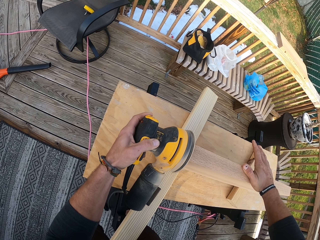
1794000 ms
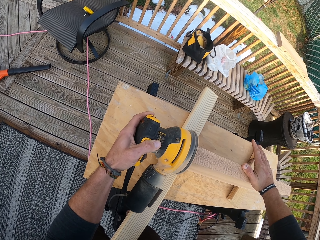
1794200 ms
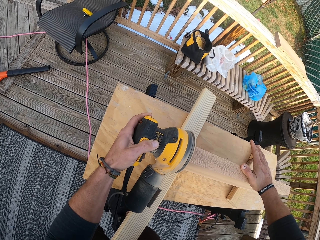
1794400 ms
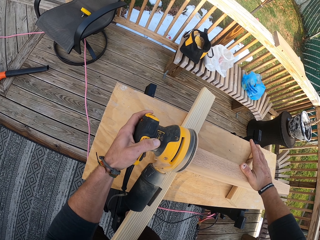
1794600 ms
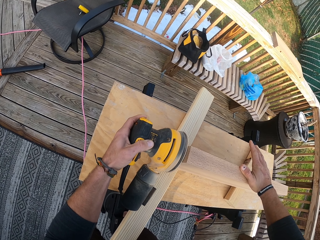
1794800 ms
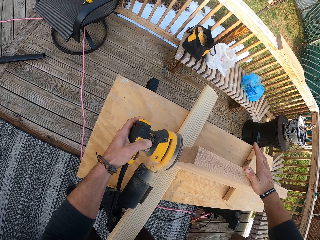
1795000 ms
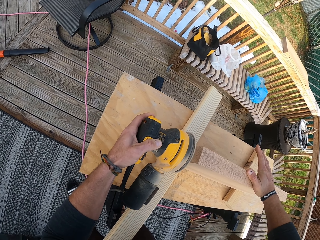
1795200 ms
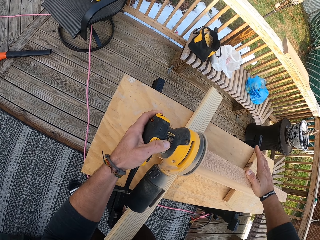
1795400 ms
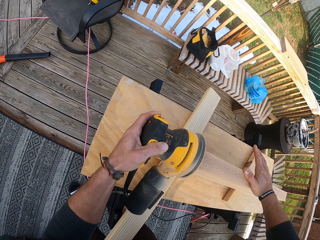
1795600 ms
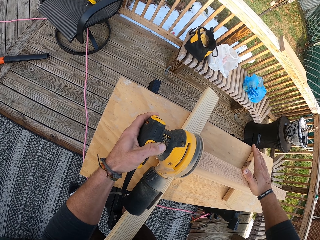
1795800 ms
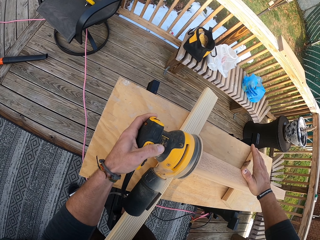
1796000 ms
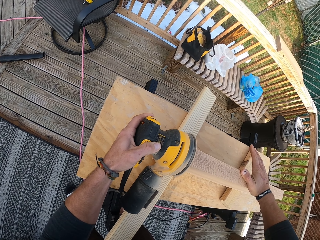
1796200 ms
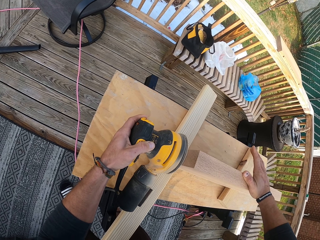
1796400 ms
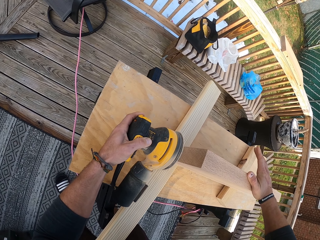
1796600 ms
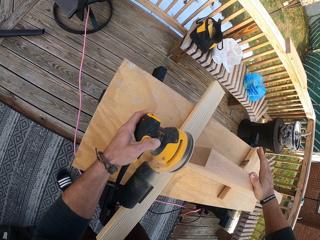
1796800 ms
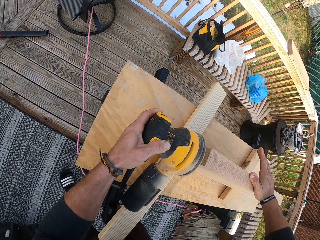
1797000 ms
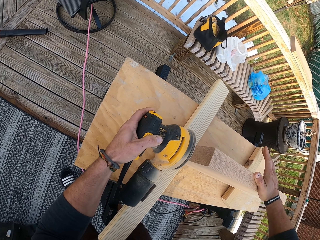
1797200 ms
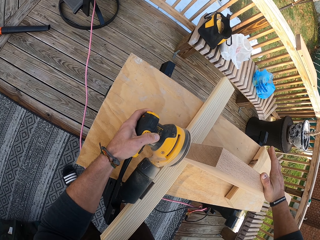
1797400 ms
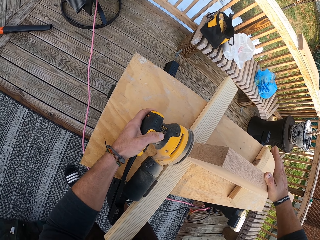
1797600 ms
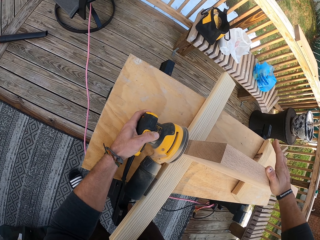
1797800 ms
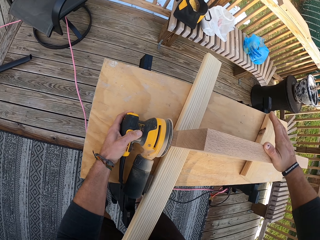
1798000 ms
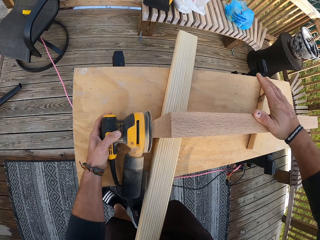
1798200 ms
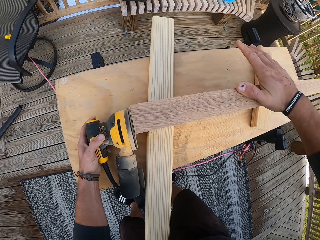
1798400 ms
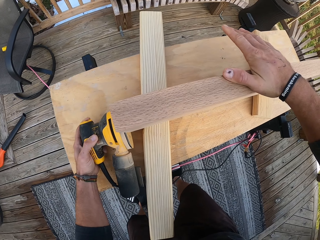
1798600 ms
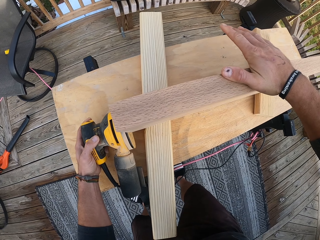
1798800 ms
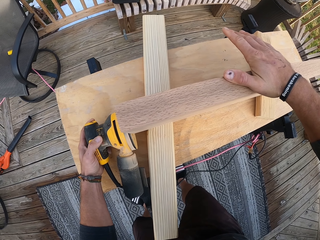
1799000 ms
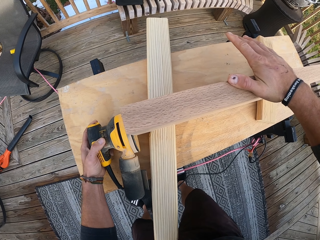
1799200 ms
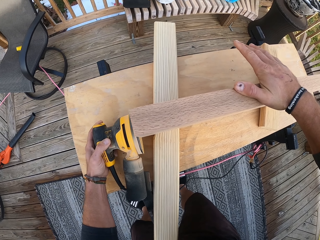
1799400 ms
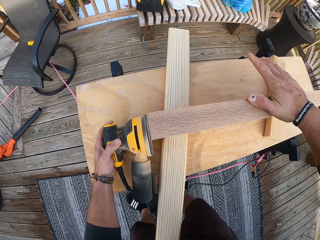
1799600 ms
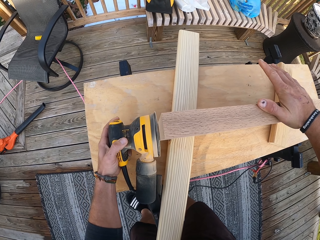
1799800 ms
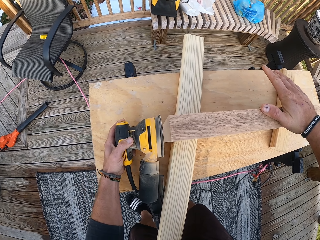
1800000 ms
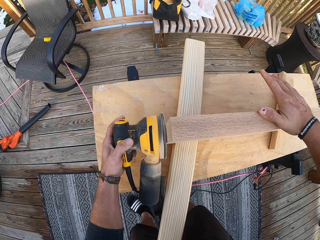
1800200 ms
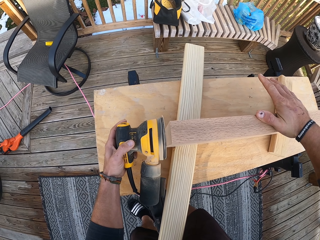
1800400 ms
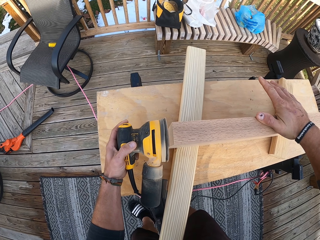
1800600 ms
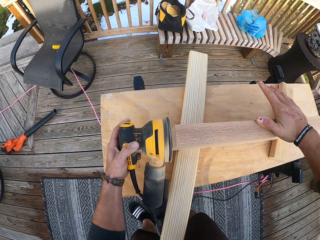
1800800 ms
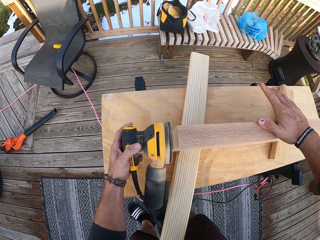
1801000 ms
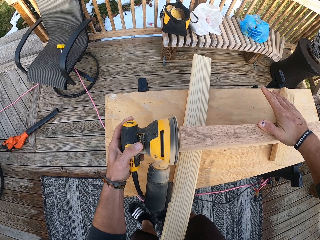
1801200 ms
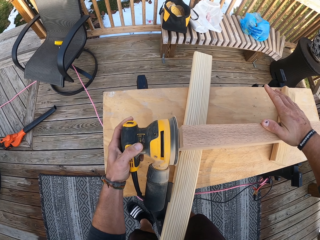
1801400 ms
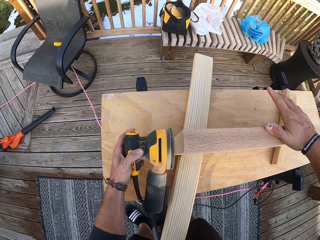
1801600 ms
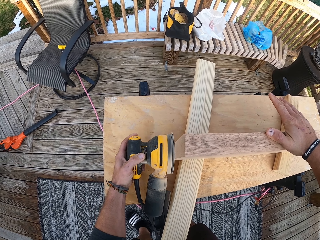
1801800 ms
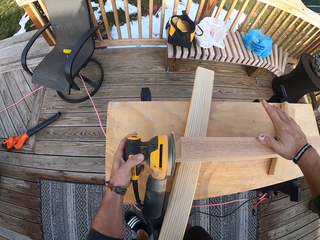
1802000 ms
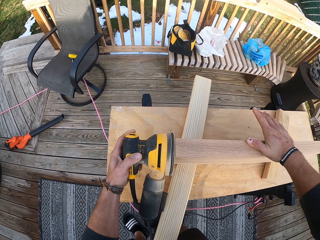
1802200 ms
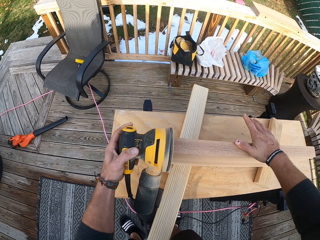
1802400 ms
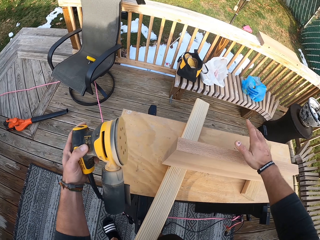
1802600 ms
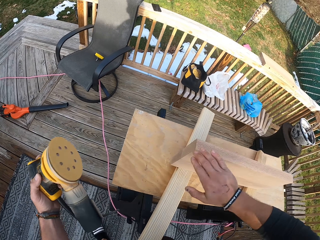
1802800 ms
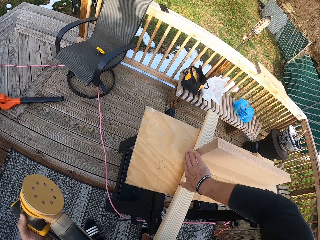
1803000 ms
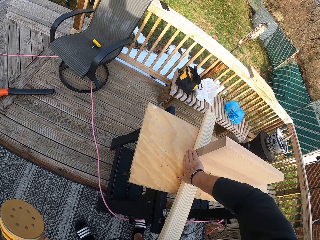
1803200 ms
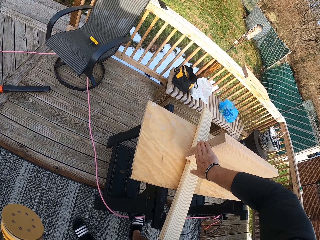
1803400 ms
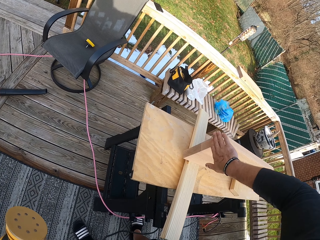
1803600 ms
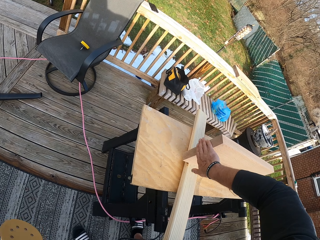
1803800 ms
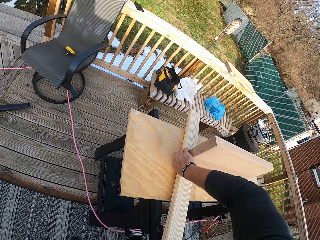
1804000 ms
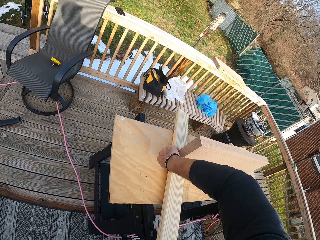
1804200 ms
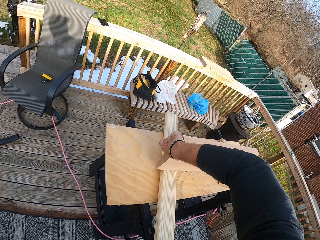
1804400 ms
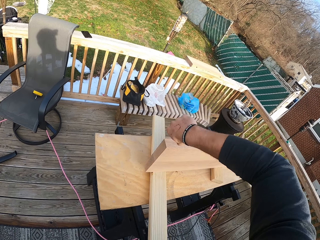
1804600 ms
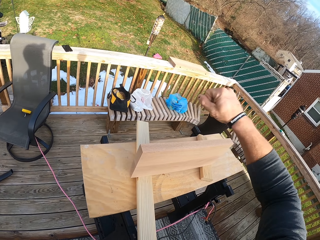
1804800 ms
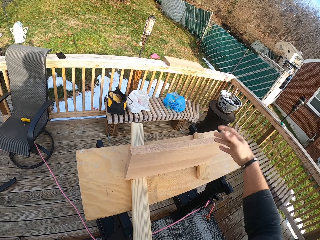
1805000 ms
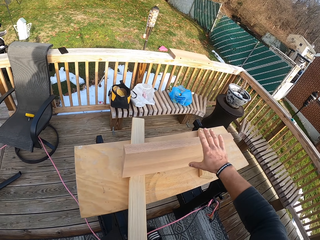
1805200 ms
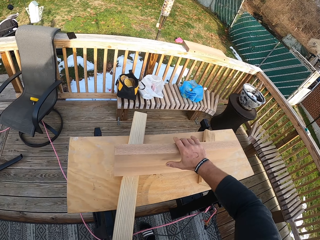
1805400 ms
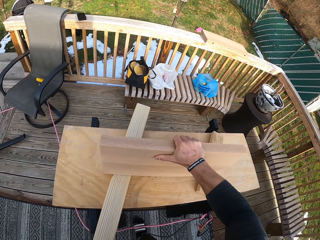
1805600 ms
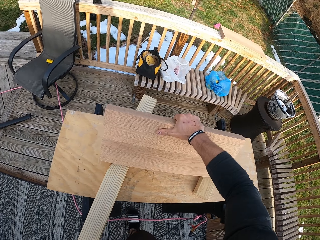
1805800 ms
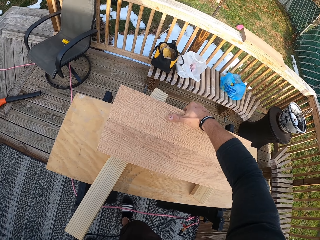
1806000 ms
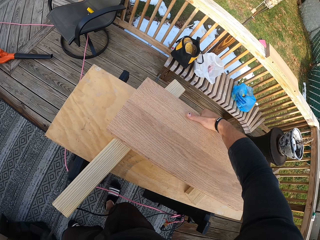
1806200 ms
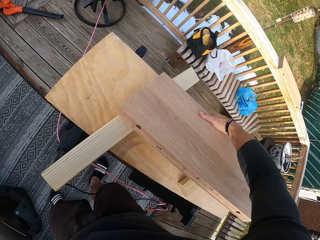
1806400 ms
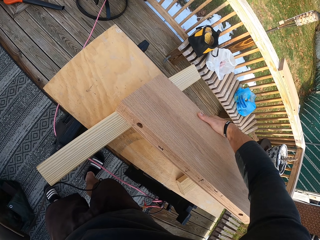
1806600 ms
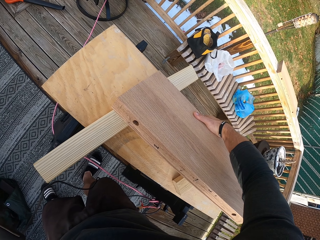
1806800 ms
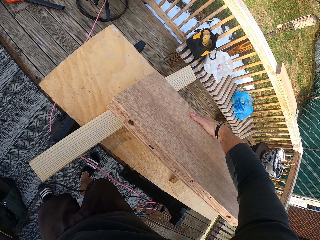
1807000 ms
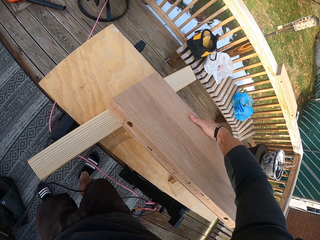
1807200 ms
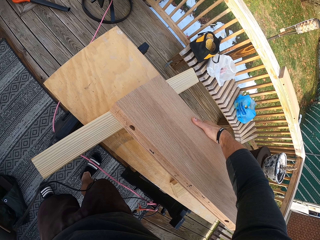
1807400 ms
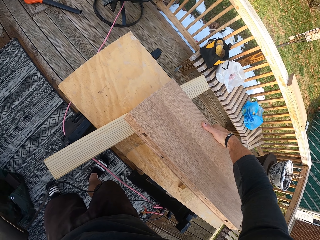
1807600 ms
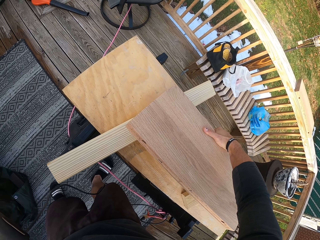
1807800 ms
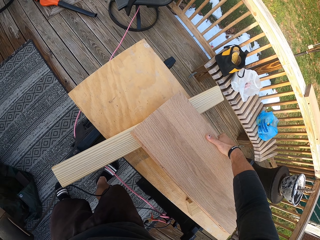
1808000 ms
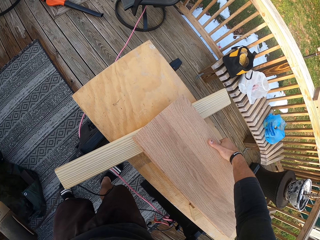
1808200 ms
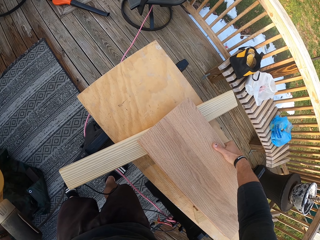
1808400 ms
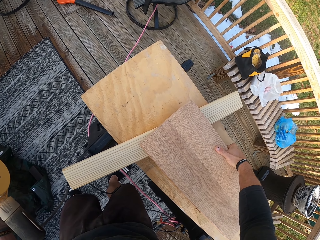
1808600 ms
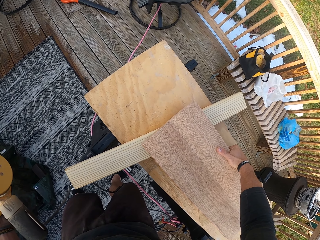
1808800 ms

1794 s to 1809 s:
The camera wearer slides his right hand on the wooden piece. He removes his right hand from the wooden piece. He flaps his right hand in the air. He lifts the wooden piece from the workbench with his right hand. He turns the wood.

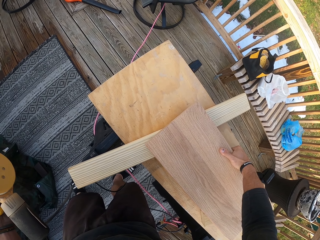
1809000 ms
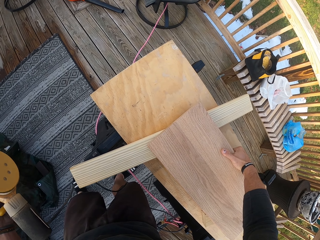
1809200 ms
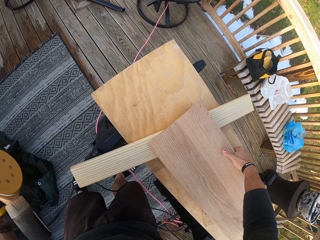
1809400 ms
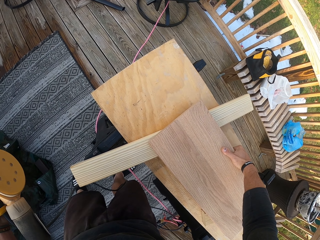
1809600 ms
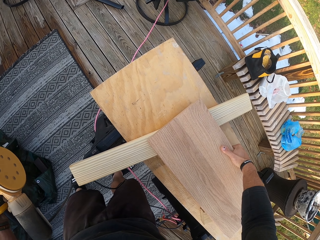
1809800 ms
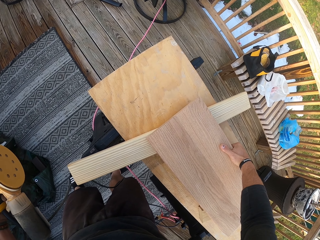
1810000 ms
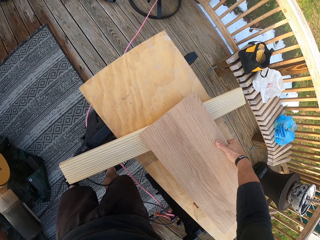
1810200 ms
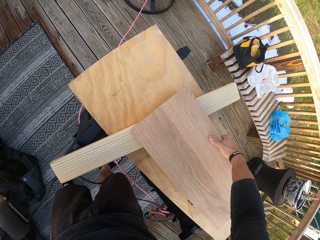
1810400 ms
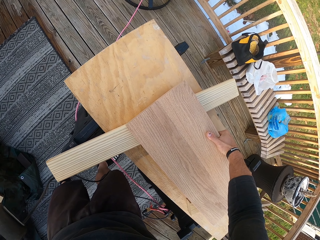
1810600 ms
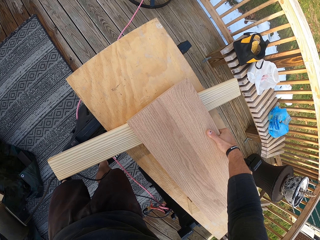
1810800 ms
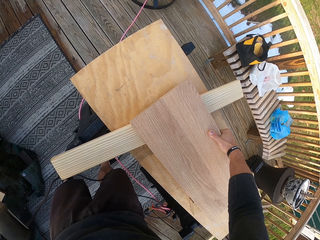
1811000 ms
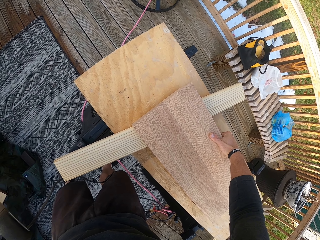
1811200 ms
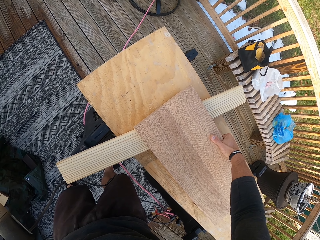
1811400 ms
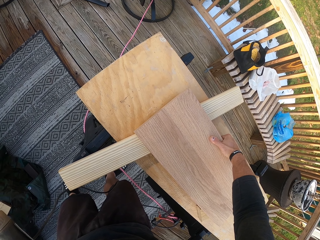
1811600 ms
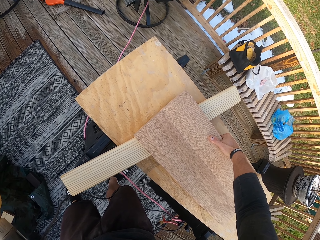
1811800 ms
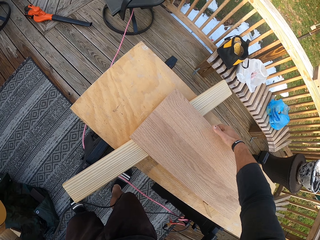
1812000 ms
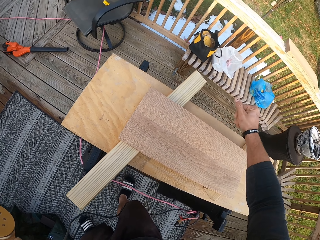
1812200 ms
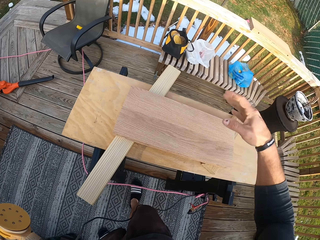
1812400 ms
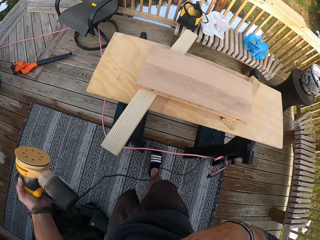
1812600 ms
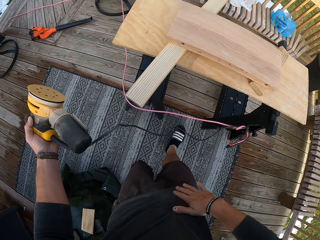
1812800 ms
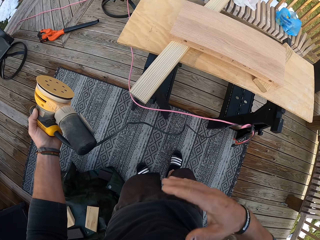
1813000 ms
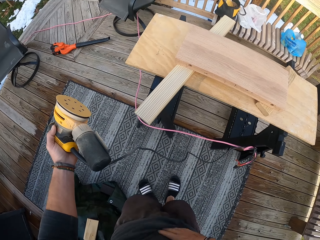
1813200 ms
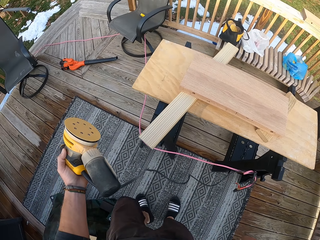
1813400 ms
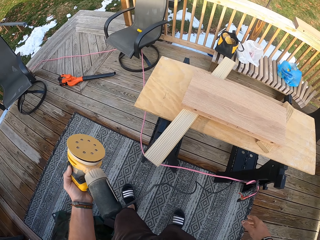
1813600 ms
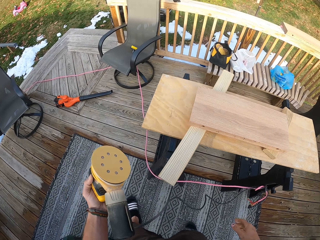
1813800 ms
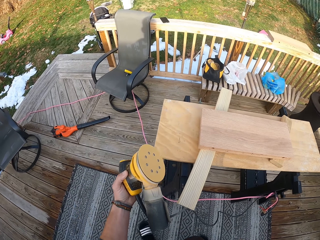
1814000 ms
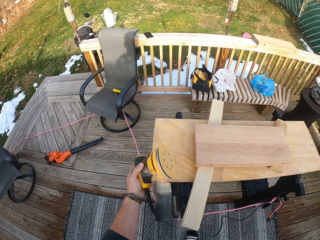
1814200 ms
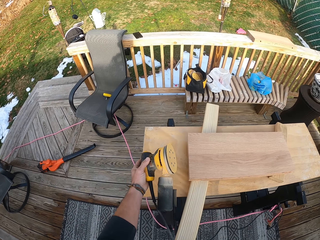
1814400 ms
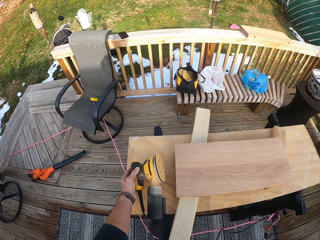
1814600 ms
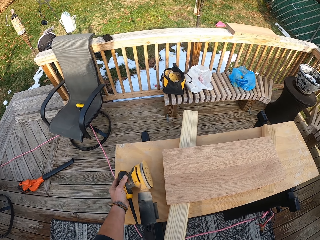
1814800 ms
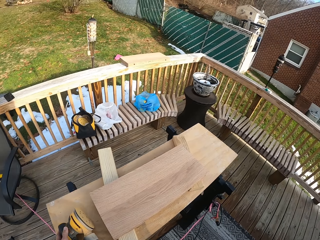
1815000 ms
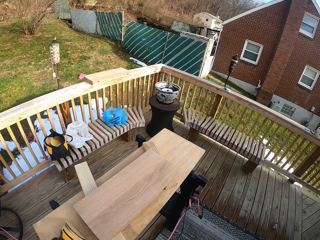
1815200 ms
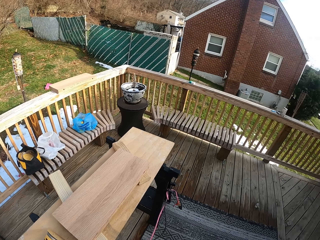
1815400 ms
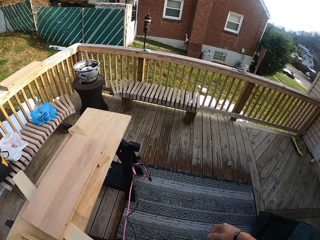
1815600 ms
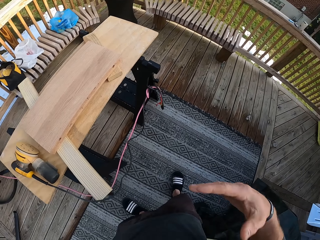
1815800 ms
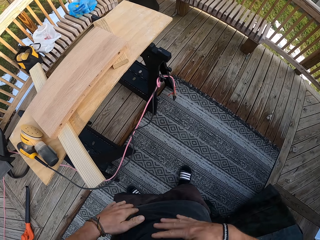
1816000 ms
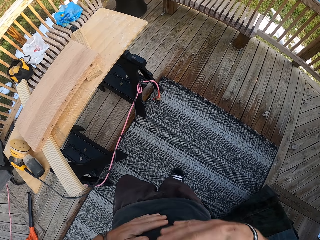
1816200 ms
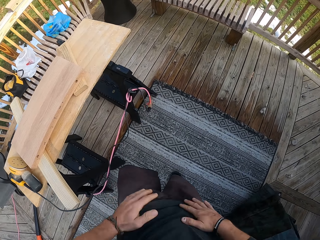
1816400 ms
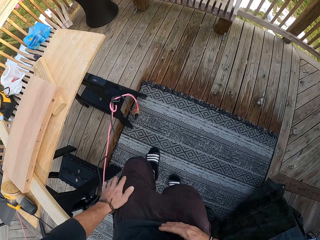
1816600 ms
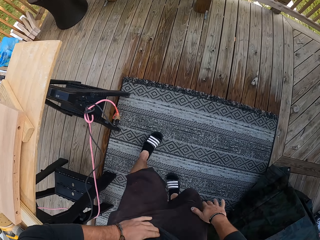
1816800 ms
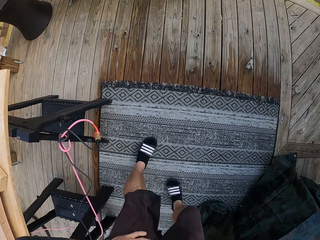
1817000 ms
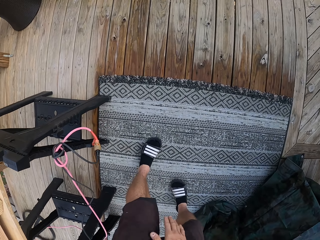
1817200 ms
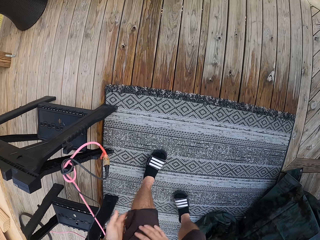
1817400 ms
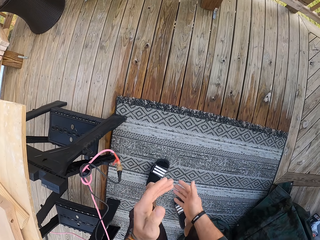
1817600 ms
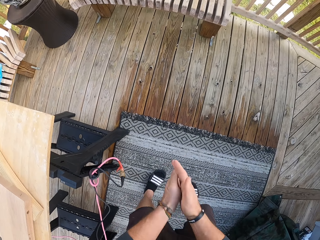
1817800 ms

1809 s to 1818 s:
The camera wearer drops the wooden piece on the workbench with his right hand. He dusts his clothes with his right hand. He drops the polisher on the workbench with his left hand. He dusts his clothes with his hands.
